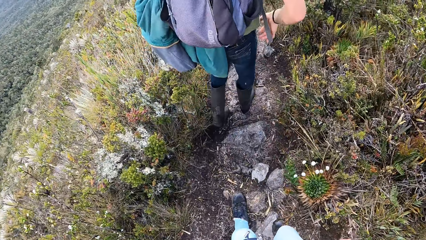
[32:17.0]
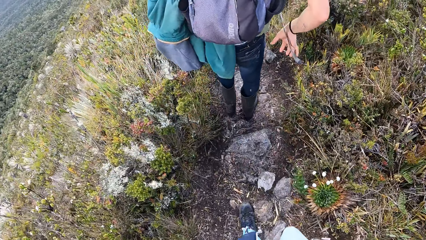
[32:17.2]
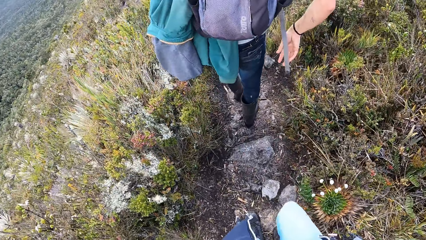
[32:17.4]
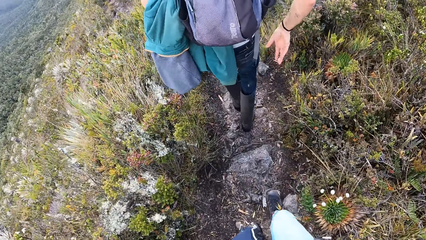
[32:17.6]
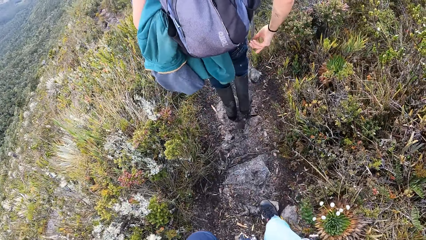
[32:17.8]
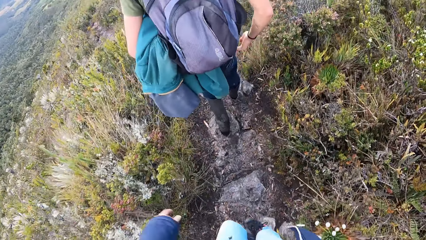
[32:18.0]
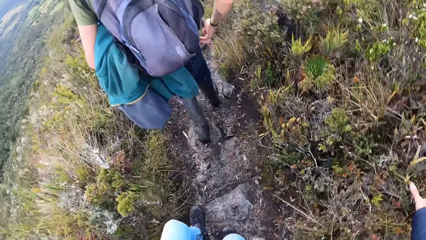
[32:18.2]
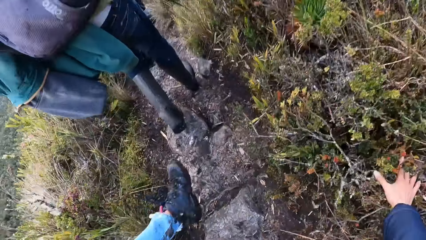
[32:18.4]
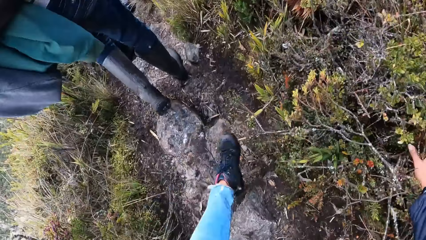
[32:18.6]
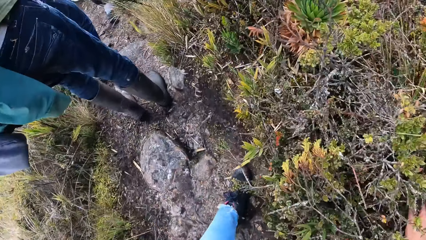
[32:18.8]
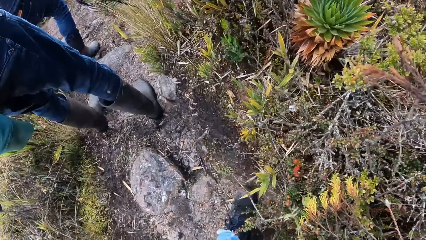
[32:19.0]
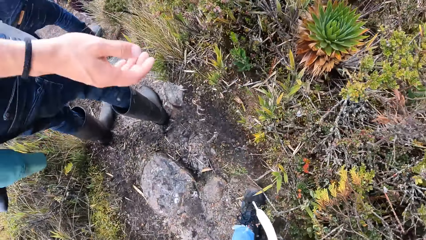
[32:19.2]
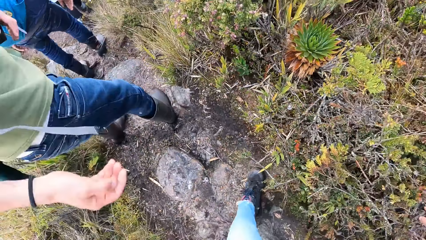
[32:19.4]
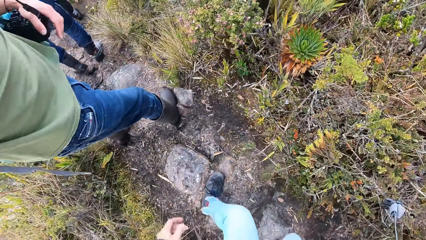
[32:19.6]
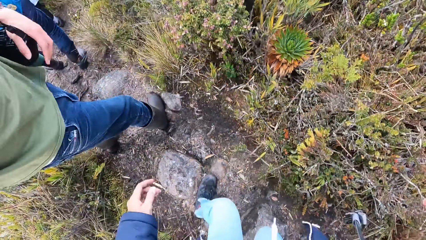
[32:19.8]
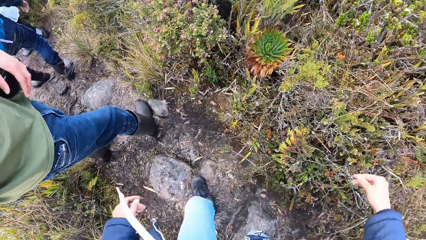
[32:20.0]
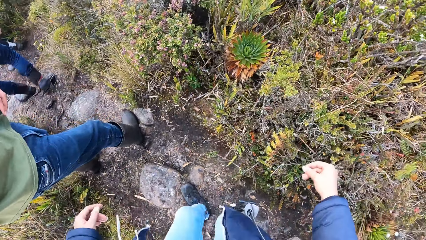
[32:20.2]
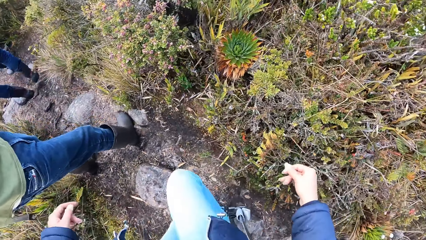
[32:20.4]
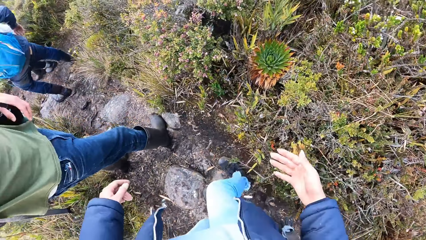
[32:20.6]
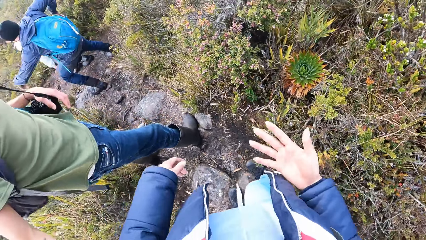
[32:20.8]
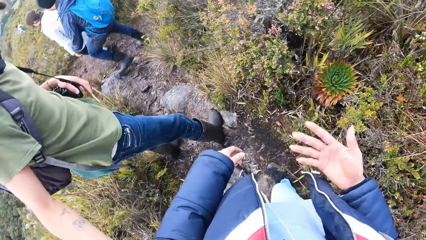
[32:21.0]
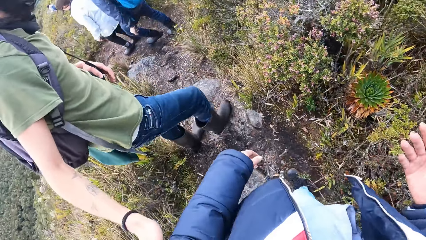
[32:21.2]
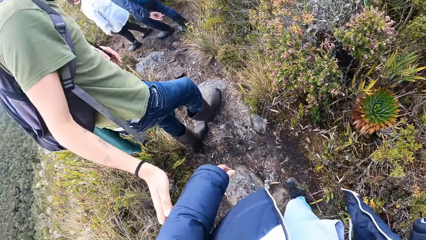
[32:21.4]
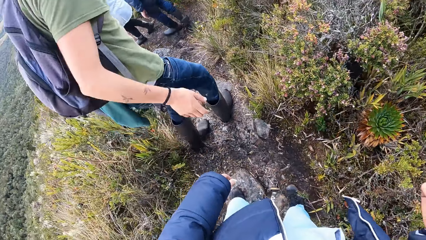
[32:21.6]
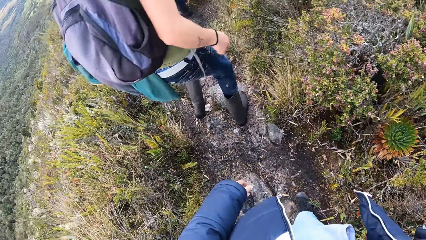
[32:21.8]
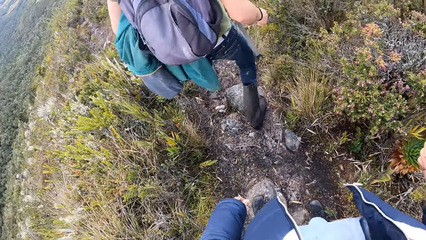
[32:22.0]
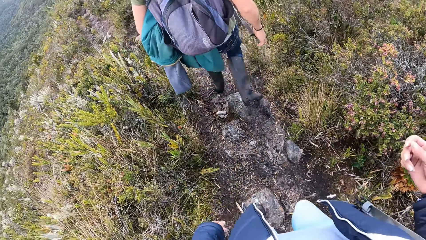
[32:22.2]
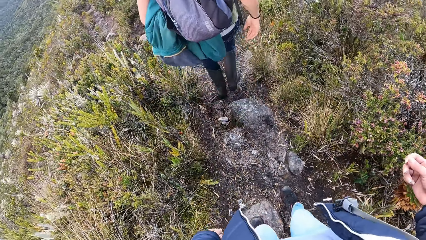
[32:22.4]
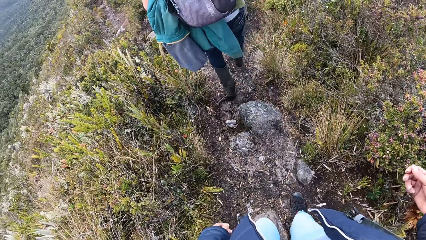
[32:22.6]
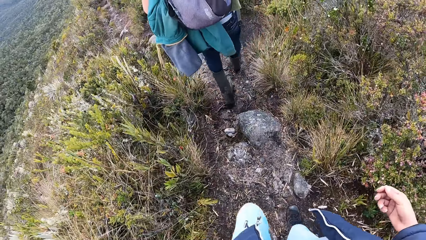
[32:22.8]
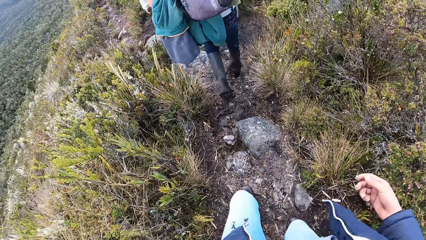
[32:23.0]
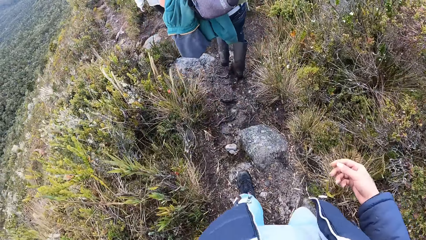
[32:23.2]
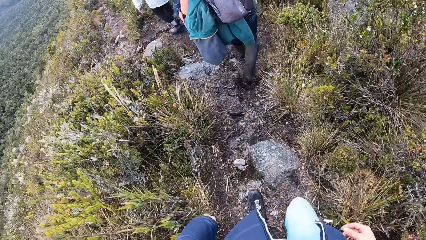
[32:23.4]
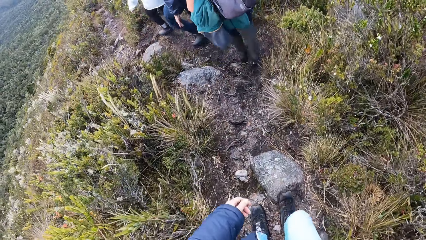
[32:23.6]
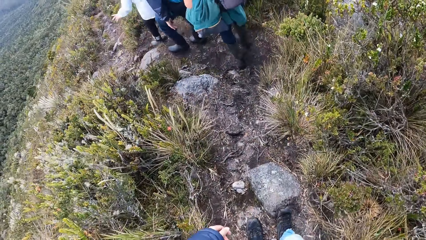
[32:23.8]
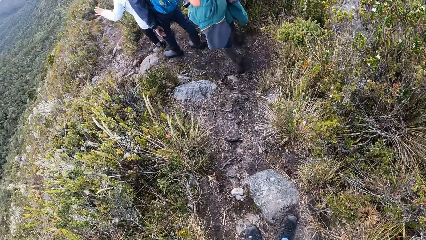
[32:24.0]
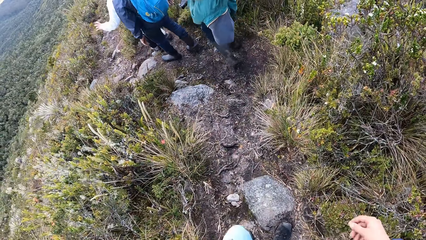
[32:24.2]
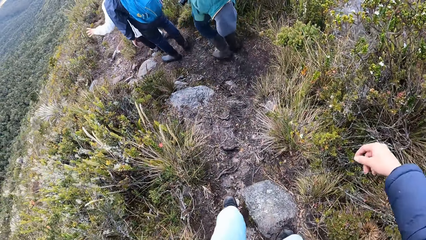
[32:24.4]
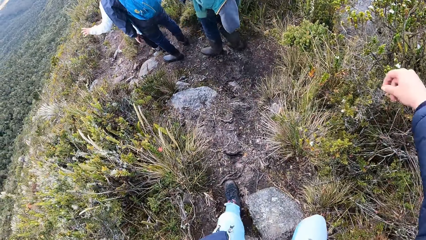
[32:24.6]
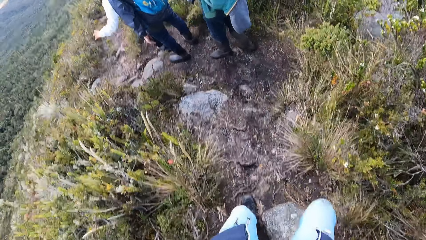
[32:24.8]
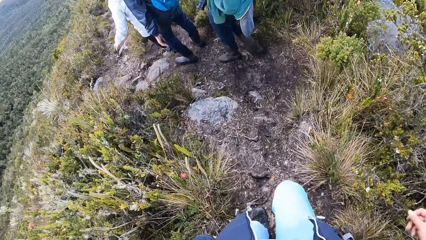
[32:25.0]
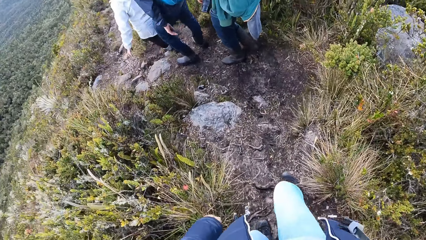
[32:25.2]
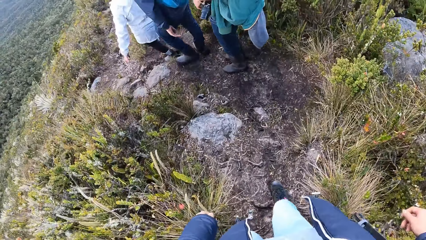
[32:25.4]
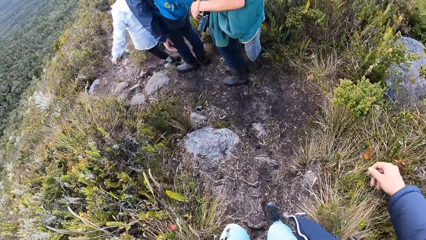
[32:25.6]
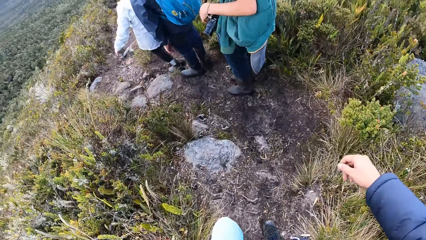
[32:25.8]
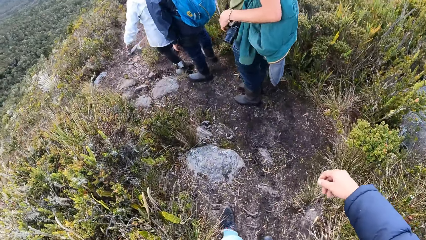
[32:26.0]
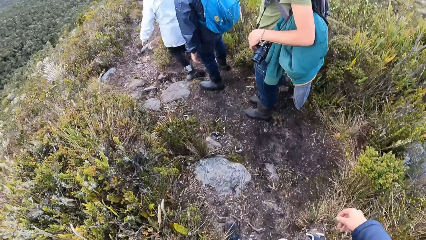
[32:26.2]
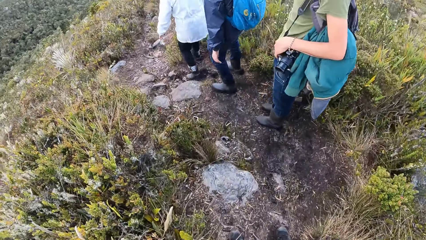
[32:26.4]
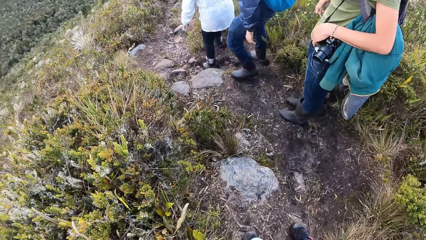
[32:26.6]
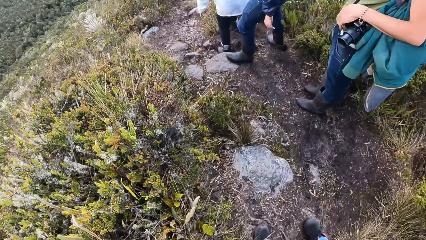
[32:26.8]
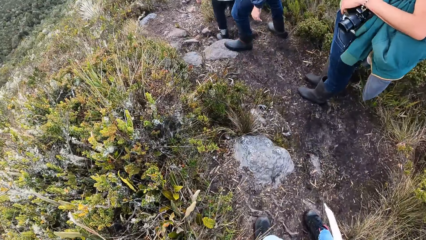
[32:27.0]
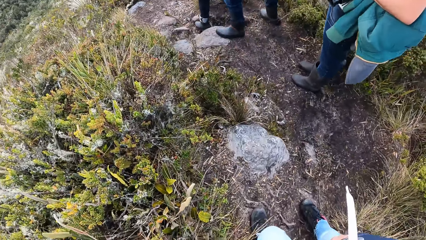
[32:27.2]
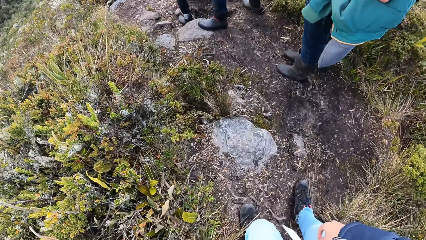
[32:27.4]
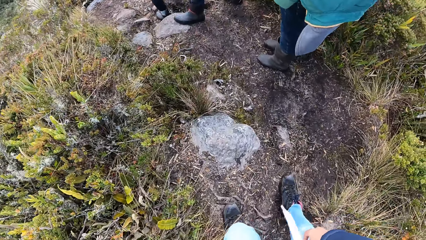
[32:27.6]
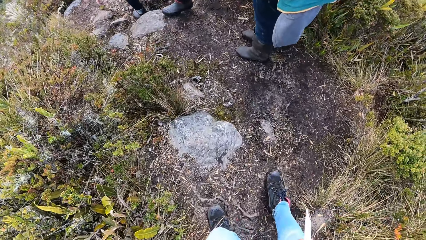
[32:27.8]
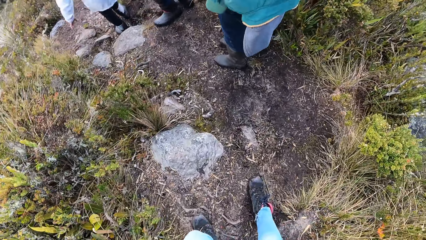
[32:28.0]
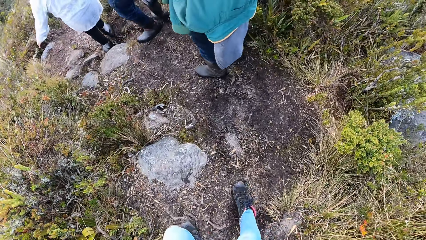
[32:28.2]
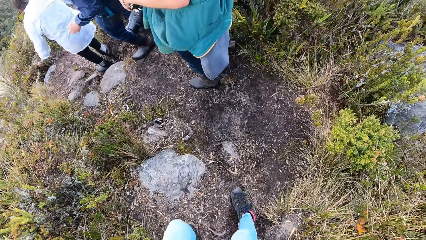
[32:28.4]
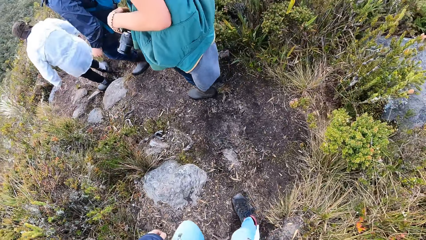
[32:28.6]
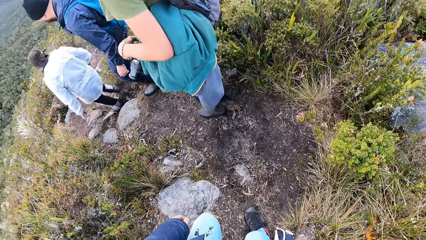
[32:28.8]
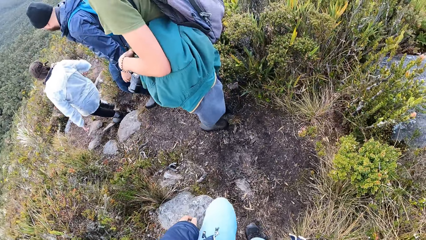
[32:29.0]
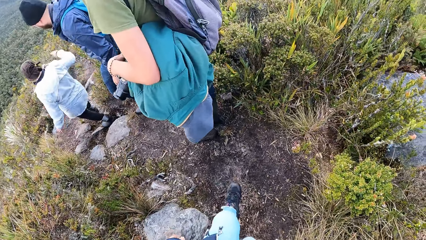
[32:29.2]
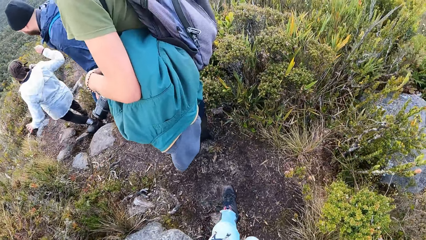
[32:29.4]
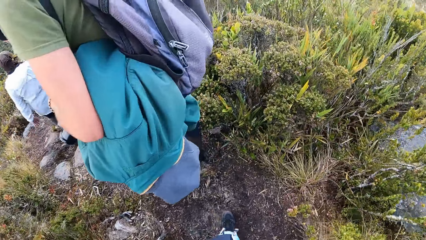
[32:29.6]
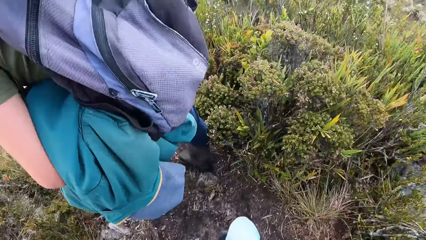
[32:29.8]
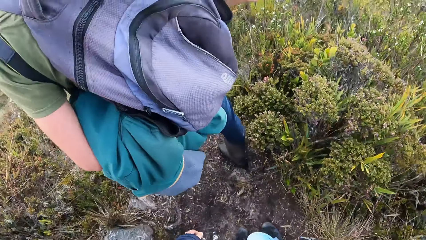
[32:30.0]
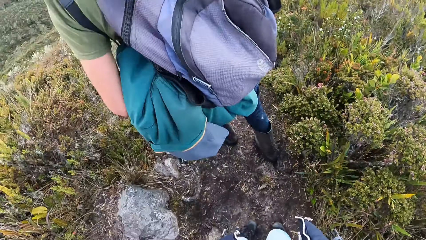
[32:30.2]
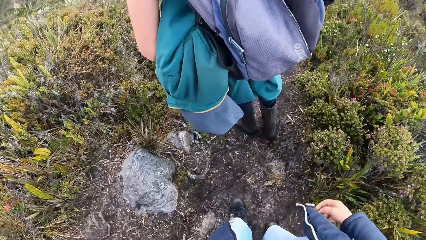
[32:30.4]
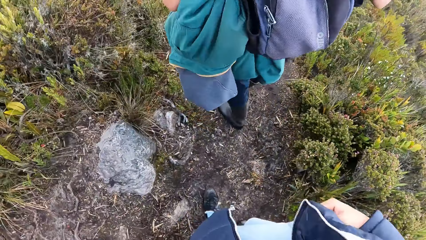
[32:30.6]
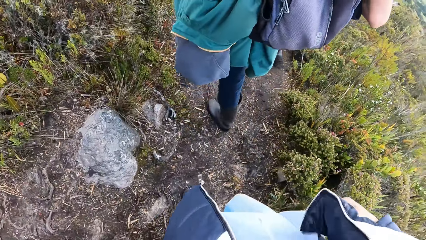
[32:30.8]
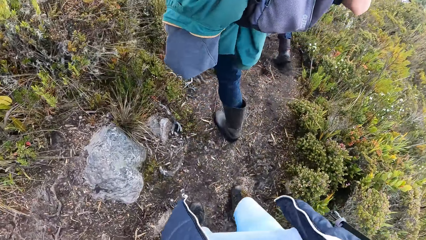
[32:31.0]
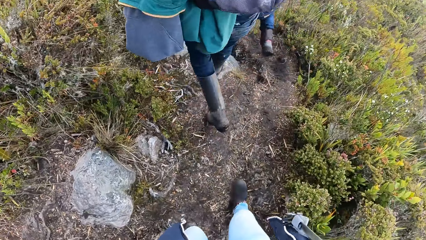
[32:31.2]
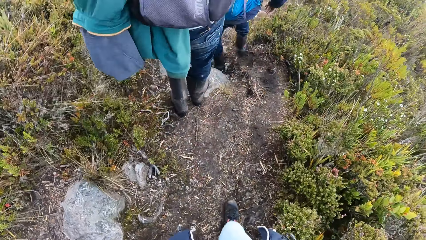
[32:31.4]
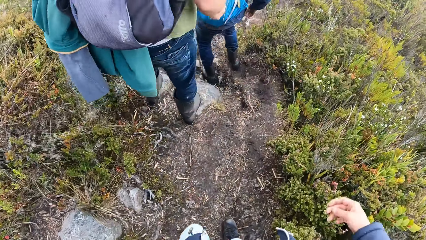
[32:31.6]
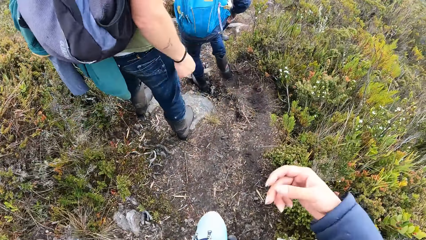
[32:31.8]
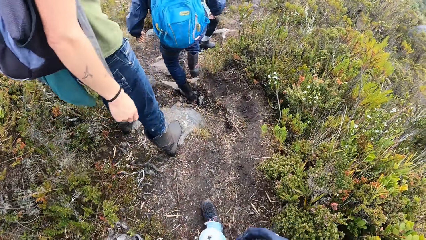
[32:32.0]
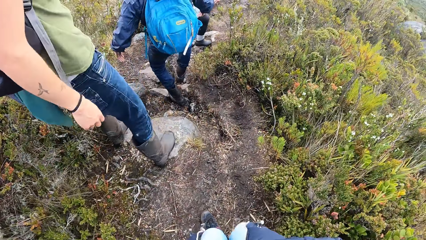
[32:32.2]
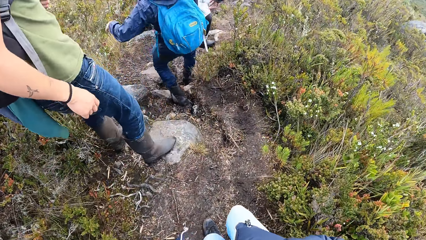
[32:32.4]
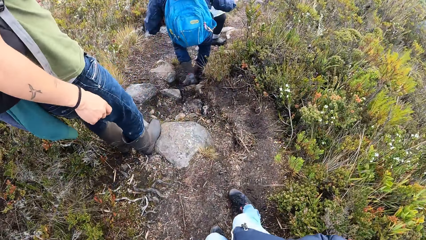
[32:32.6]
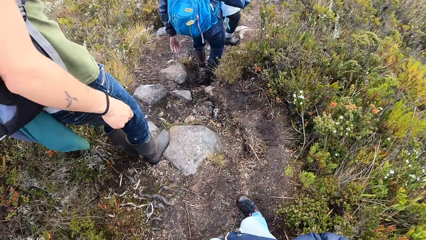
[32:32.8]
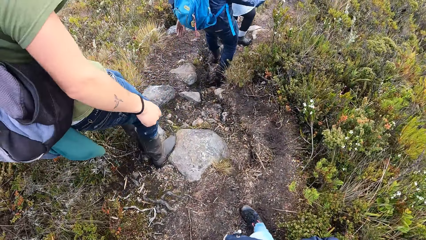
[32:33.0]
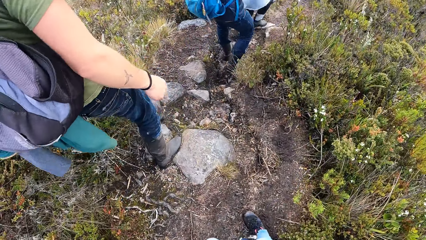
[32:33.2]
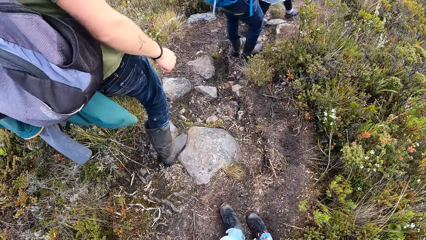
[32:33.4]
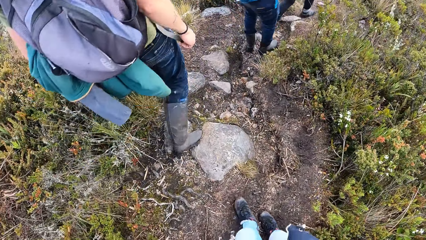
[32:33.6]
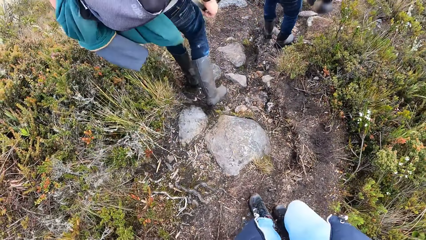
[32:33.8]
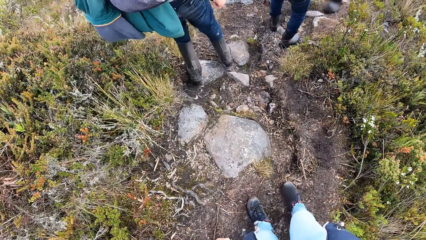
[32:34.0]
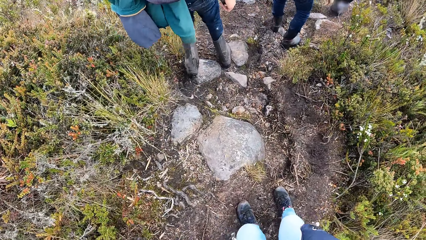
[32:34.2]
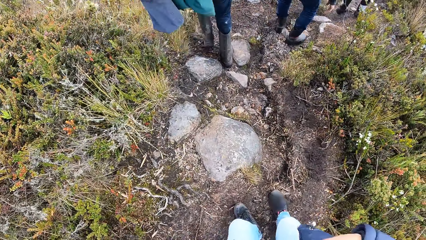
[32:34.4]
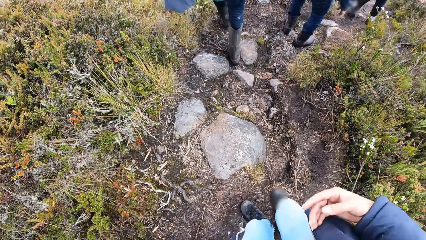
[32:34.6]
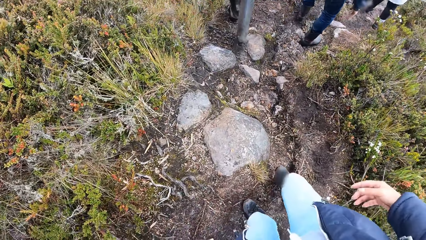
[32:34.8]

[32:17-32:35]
A man turns towards the camera wearer. The camera wearer looks at his right hand. The man interacts with the camera wearer. The man walks down the hill. The camera wearer walks down the hill. The man looks at the camera wearer.
